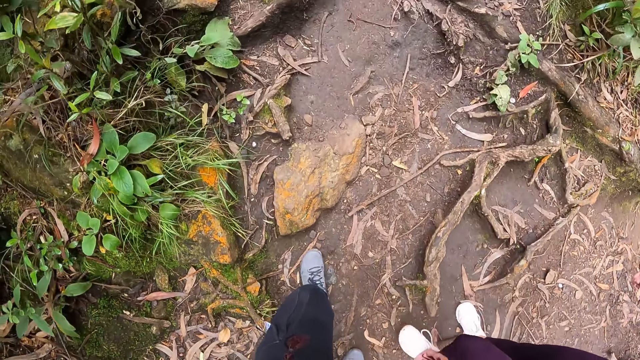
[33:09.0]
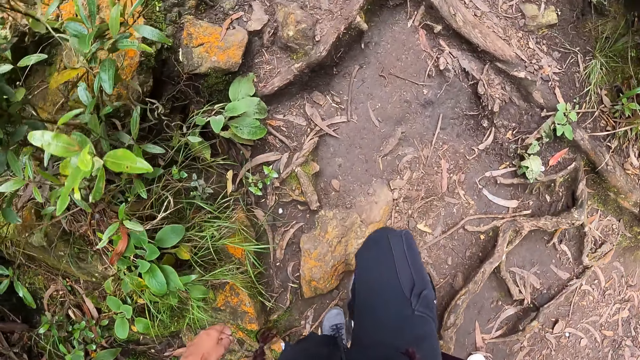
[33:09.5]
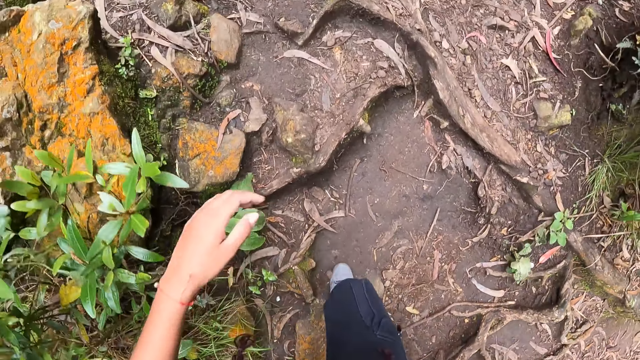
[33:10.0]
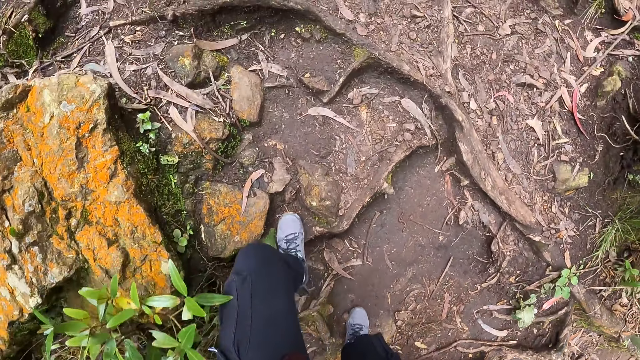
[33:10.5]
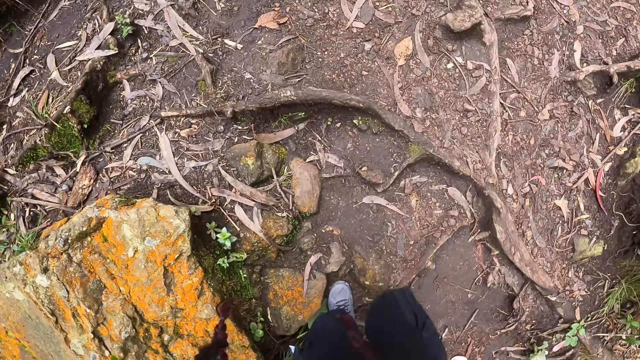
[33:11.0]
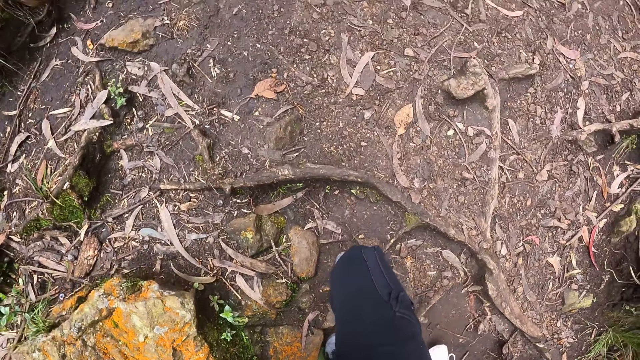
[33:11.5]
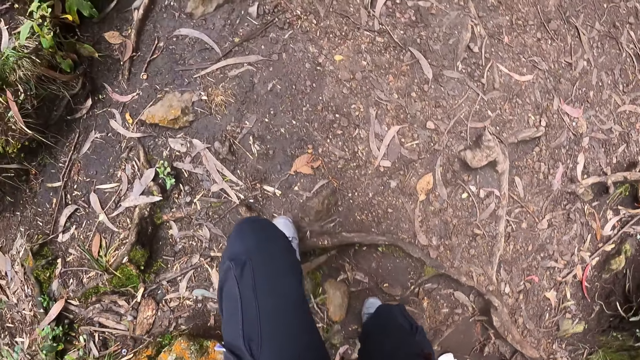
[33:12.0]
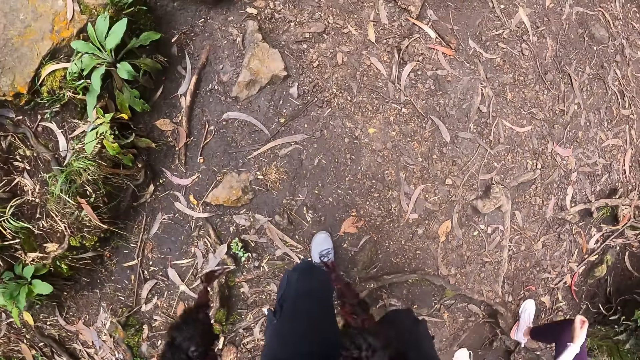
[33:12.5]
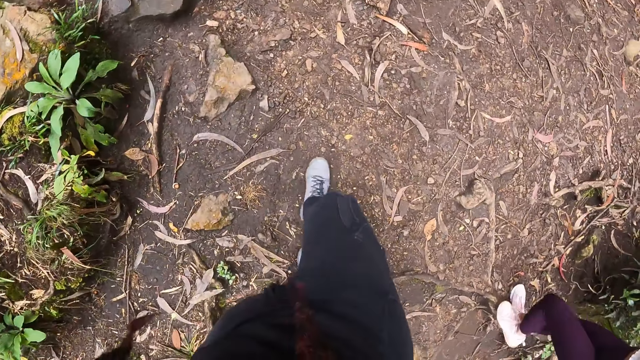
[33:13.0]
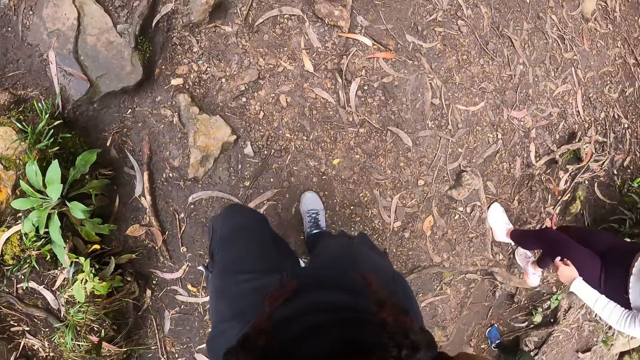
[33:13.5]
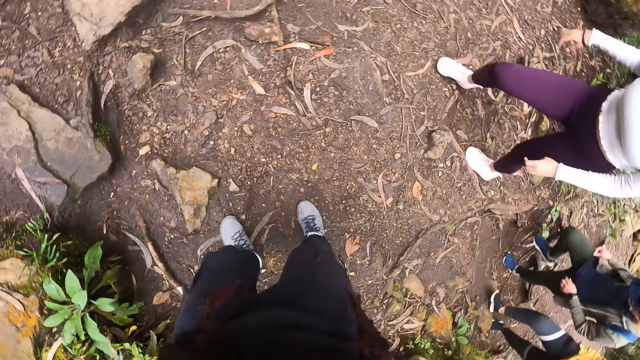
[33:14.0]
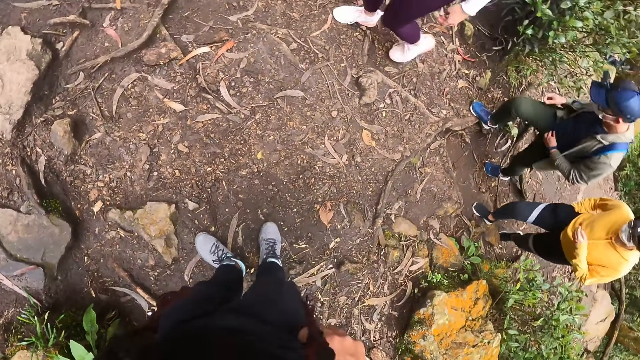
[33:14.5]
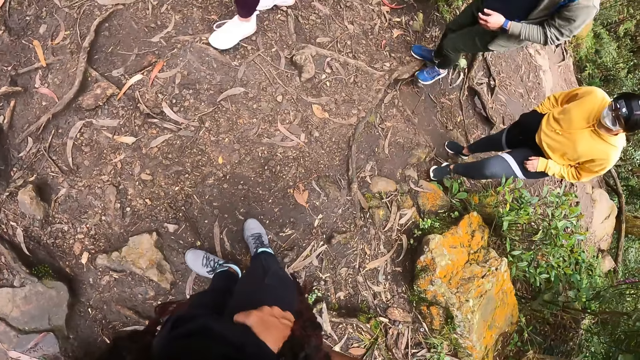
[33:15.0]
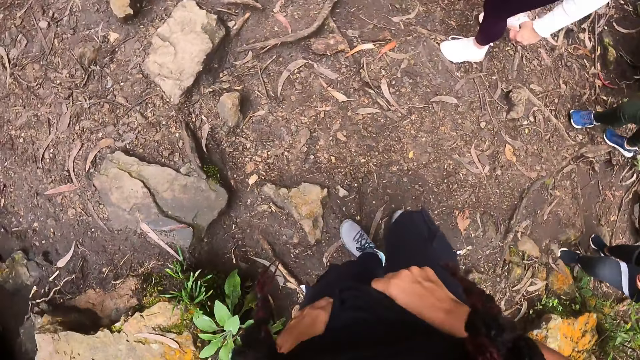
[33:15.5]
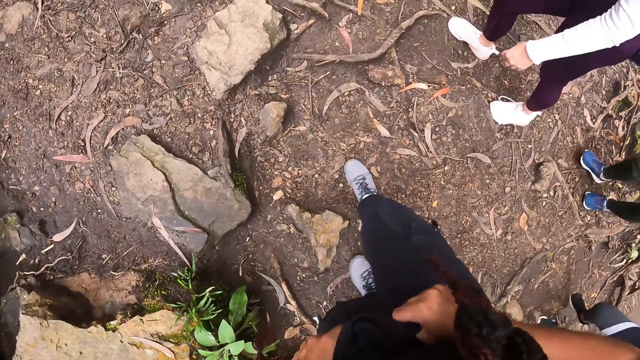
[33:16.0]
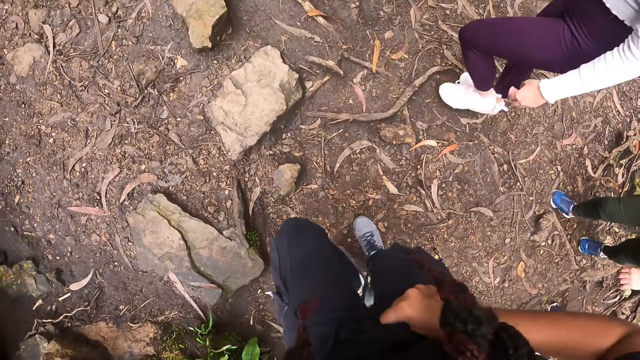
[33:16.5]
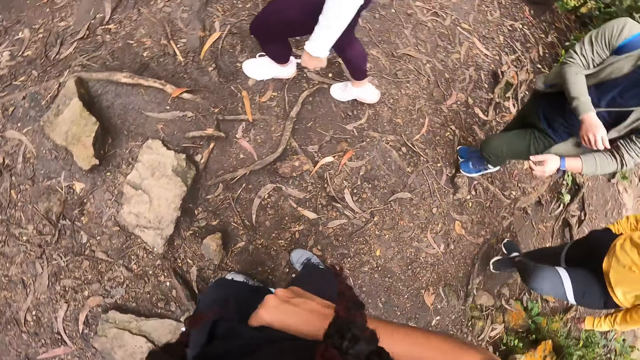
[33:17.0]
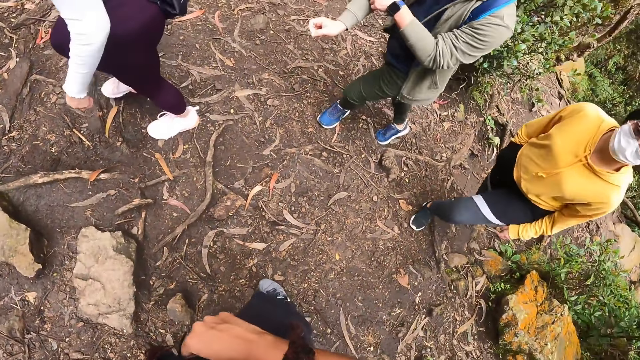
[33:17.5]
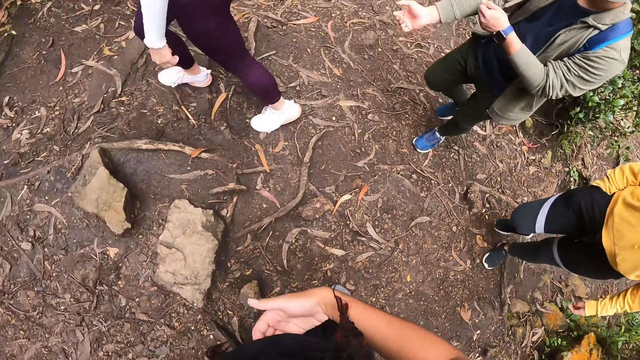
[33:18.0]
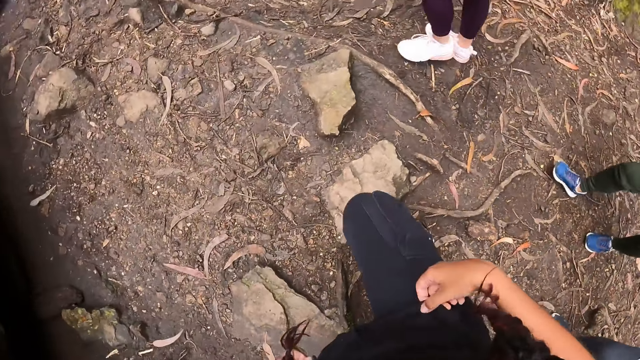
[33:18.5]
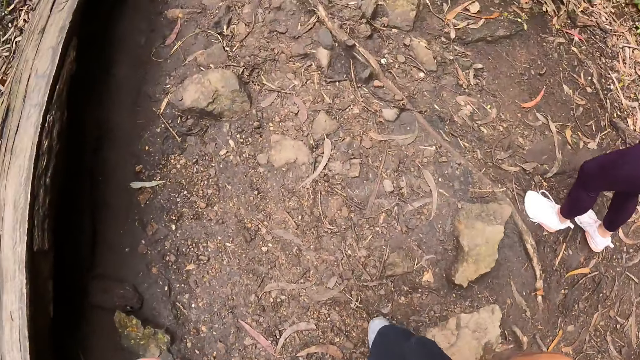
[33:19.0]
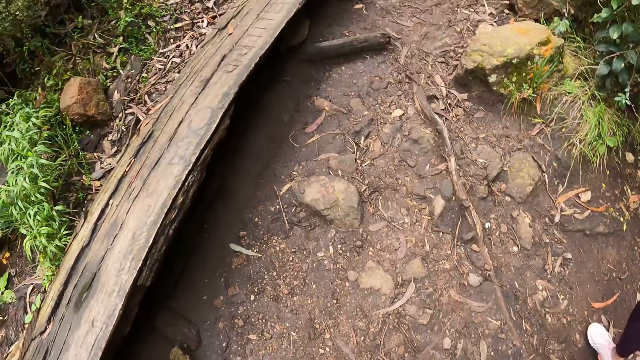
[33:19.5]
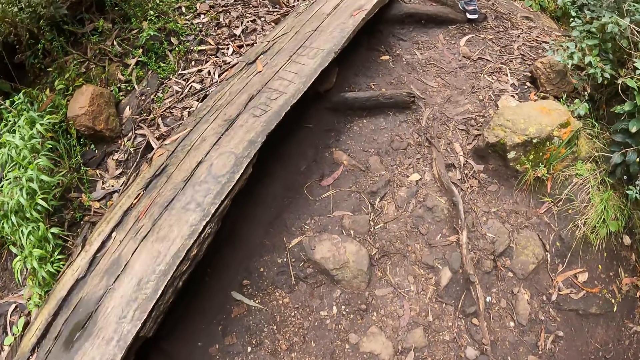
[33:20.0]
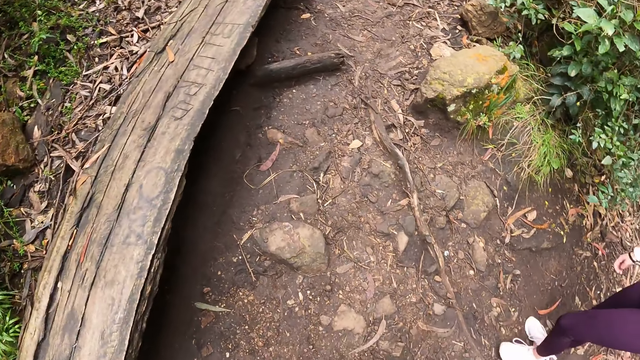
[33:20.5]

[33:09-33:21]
The camera wearer turns. She adjusts her clothes with both hands. She turns back. She hikes up the mountain. She turns. A man adjusts his right sleeve with his left hand. The camera wearer turns back. She hikes up the mountain.

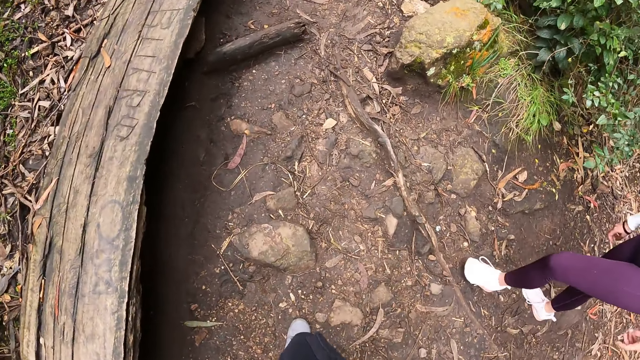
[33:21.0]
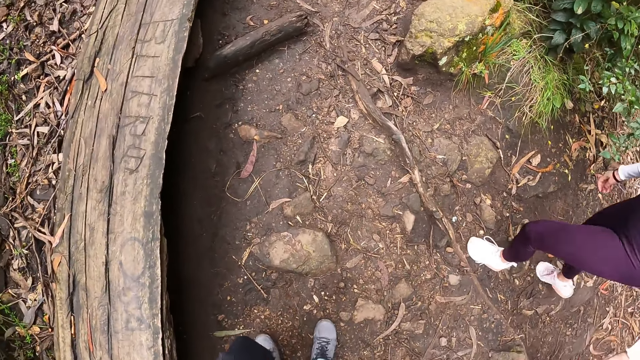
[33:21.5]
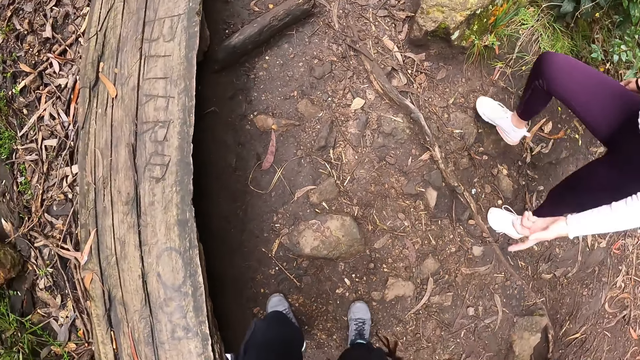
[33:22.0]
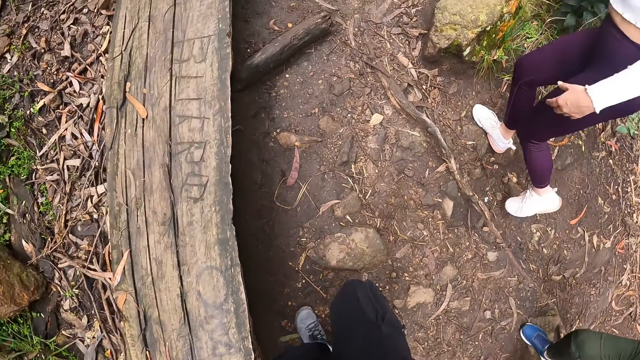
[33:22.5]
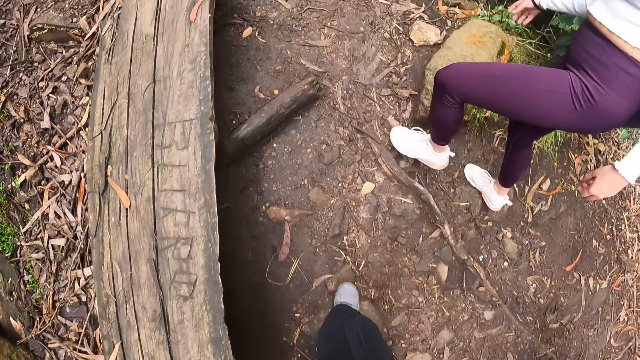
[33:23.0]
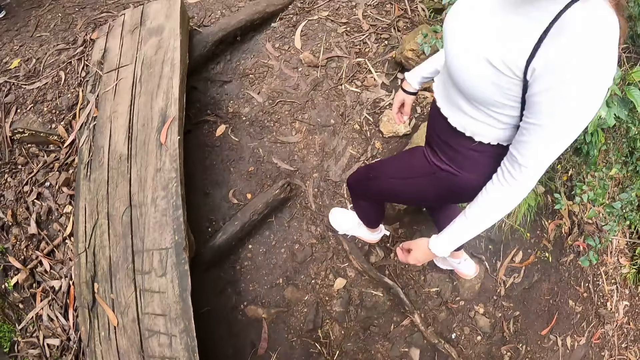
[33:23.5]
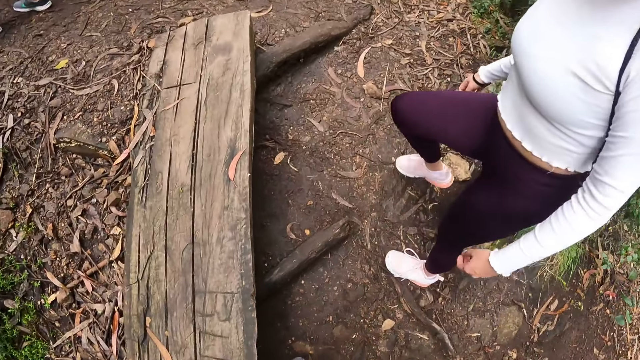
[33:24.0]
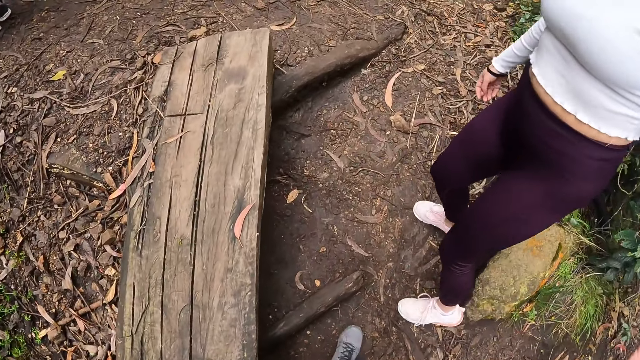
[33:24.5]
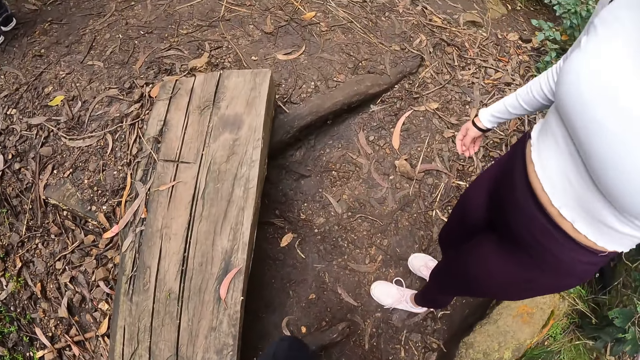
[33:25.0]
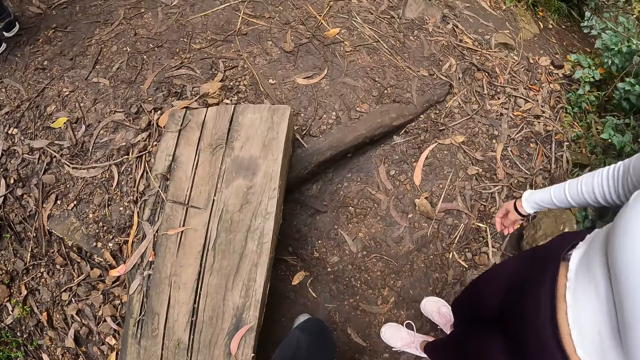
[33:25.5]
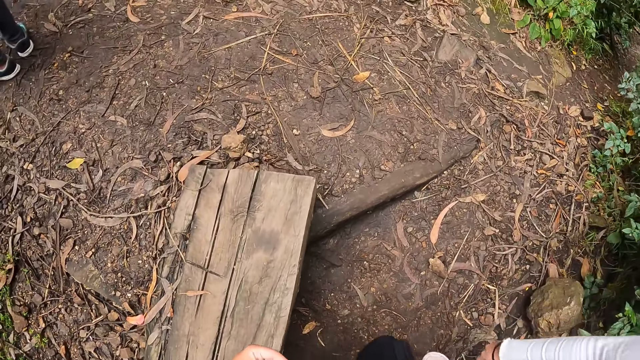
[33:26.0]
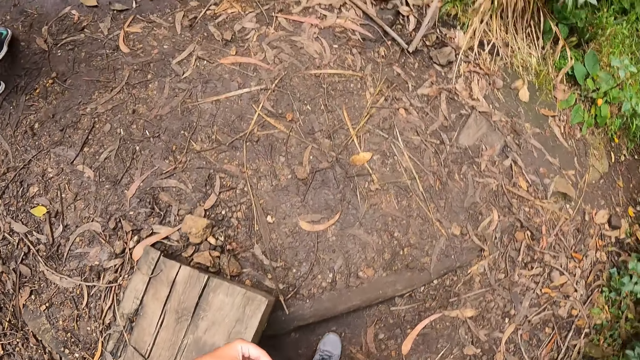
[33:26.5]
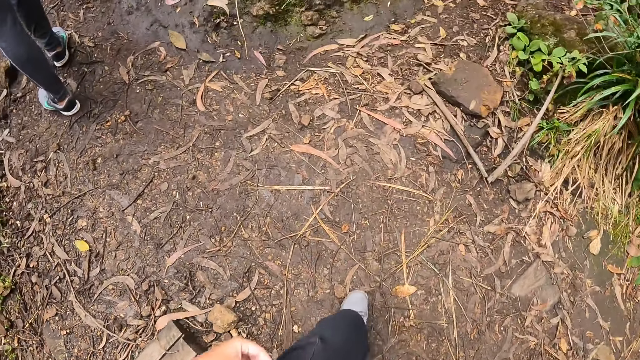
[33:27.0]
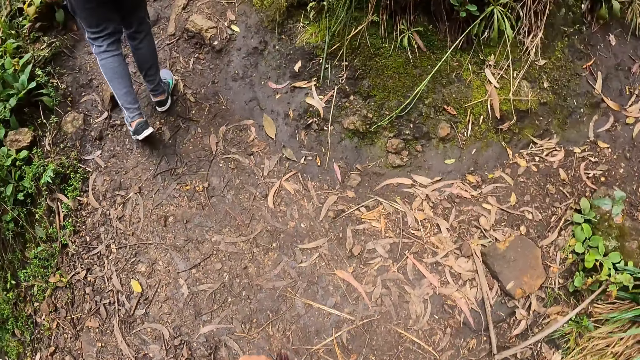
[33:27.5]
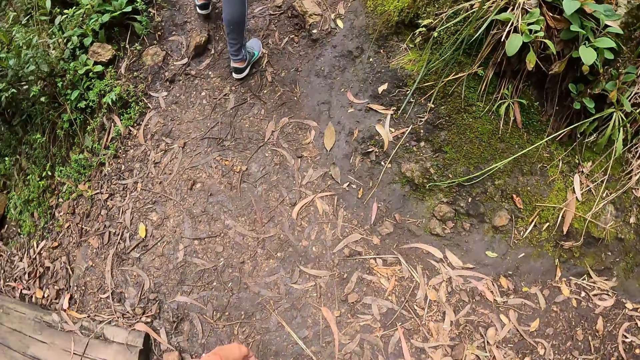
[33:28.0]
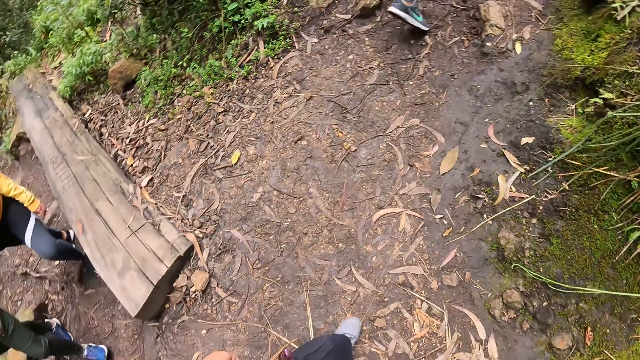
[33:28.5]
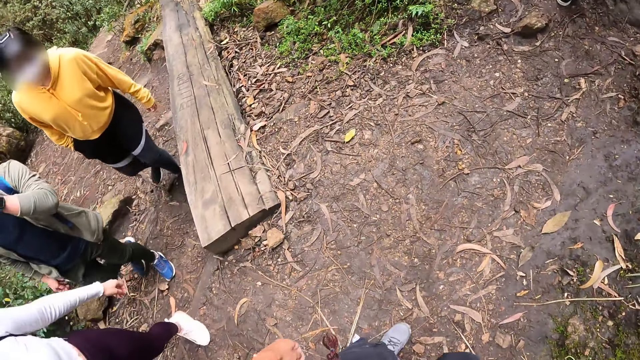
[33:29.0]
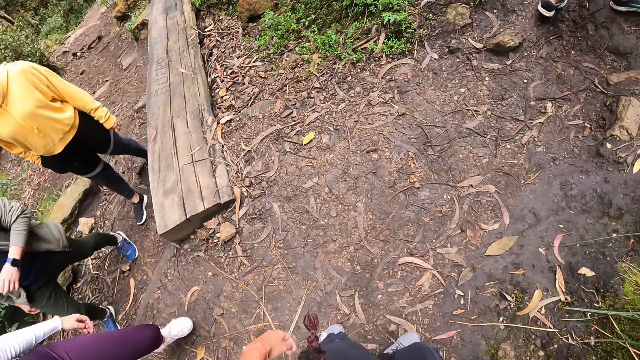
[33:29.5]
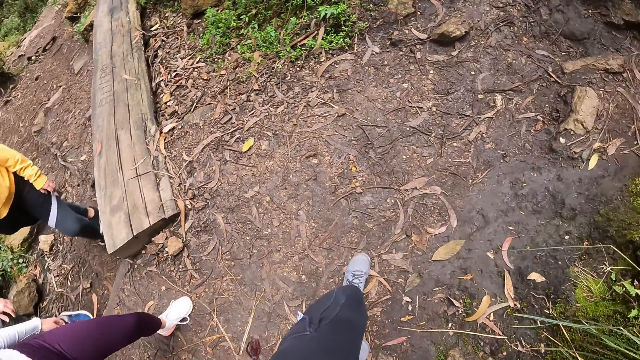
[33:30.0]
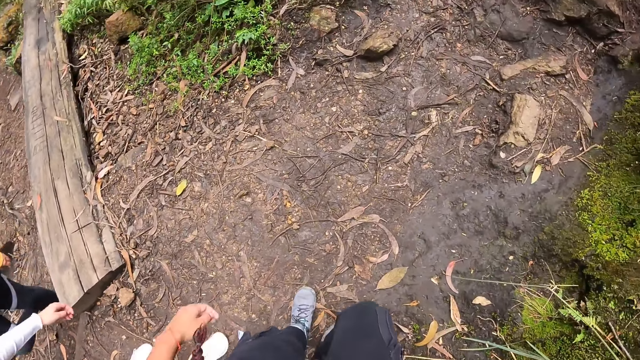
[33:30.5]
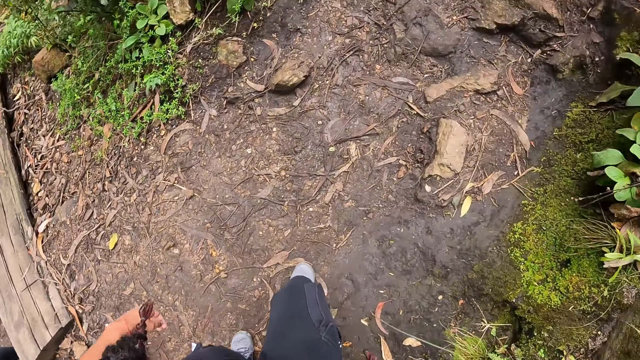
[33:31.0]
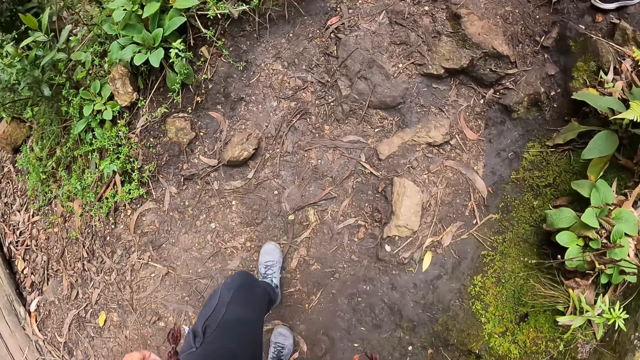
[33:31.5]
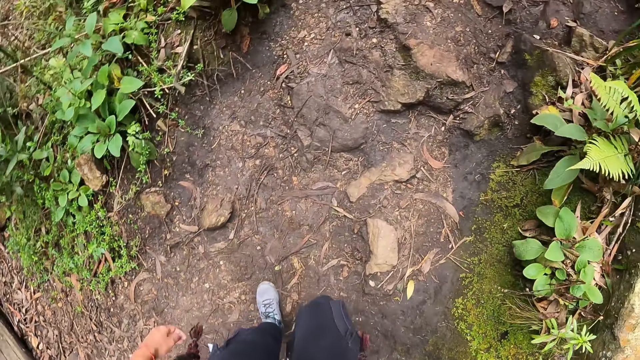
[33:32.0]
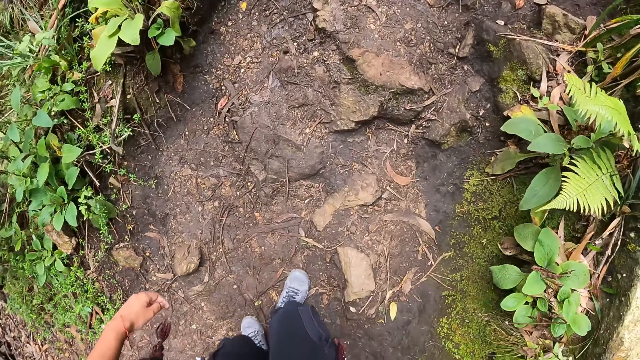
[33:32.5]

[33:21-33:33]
A woman moves her left hand. She moves her left hand again.
